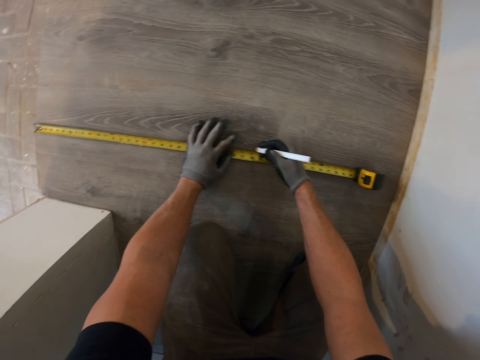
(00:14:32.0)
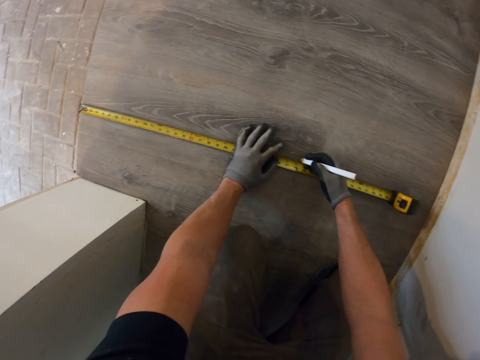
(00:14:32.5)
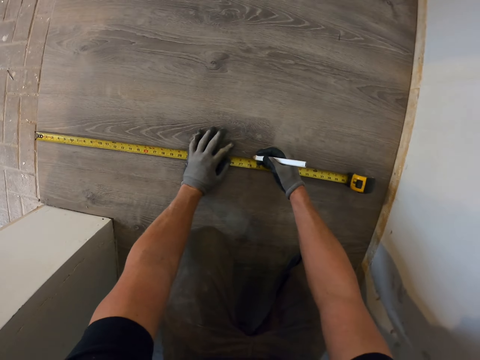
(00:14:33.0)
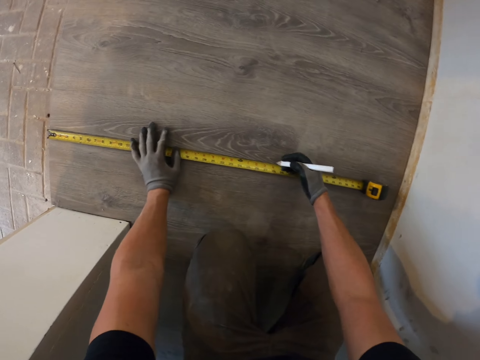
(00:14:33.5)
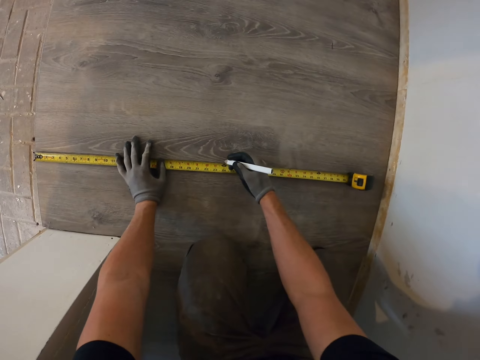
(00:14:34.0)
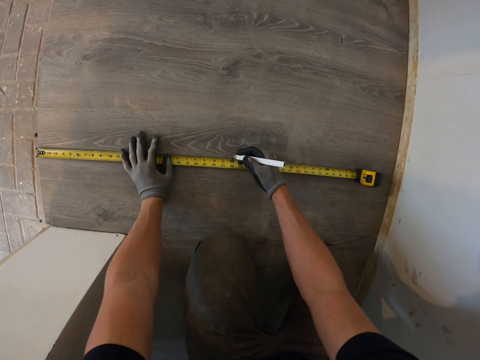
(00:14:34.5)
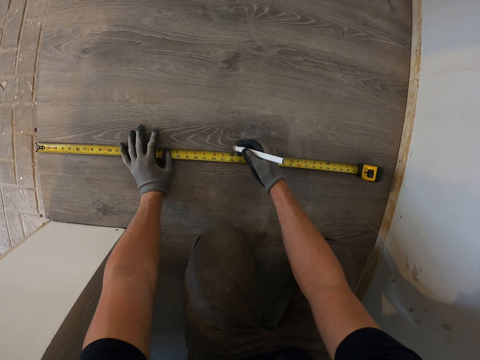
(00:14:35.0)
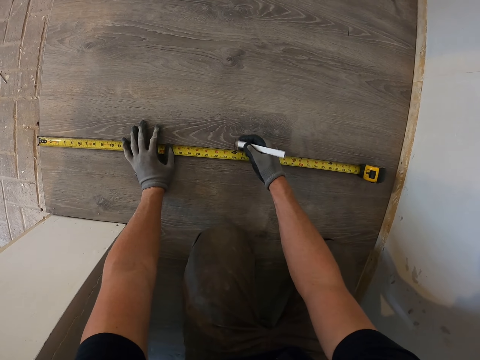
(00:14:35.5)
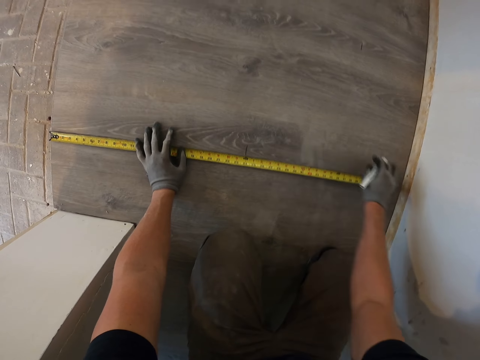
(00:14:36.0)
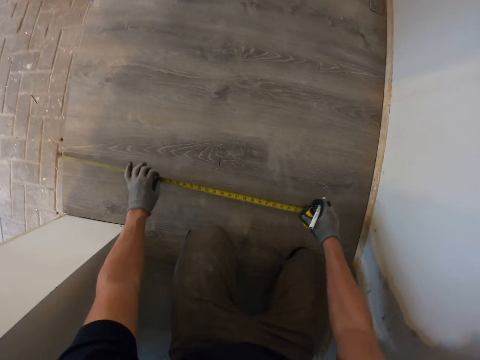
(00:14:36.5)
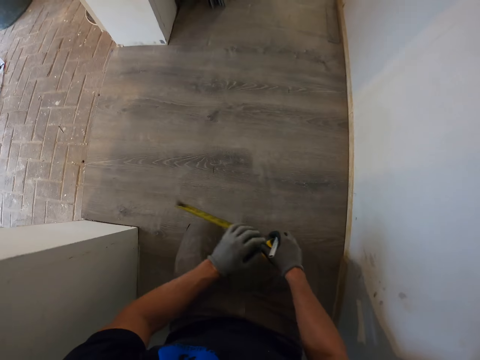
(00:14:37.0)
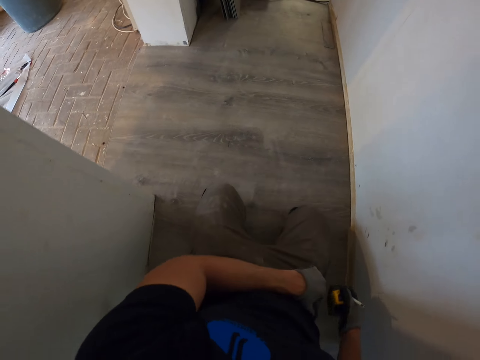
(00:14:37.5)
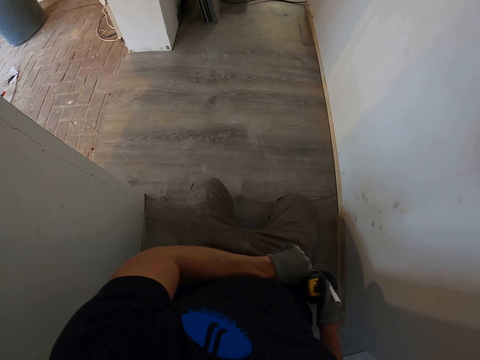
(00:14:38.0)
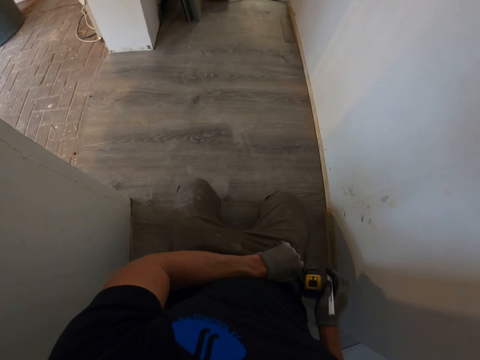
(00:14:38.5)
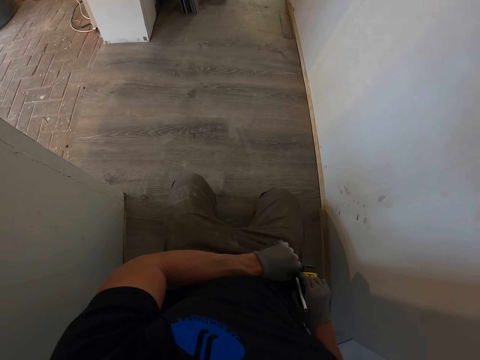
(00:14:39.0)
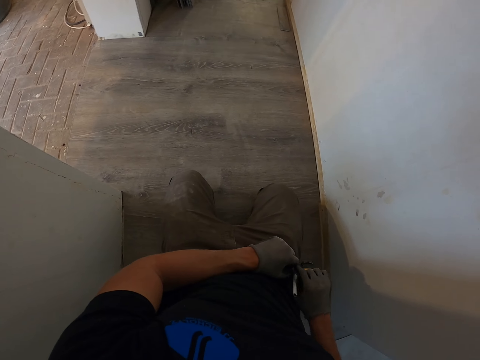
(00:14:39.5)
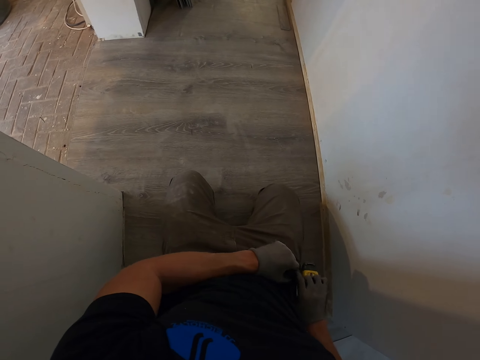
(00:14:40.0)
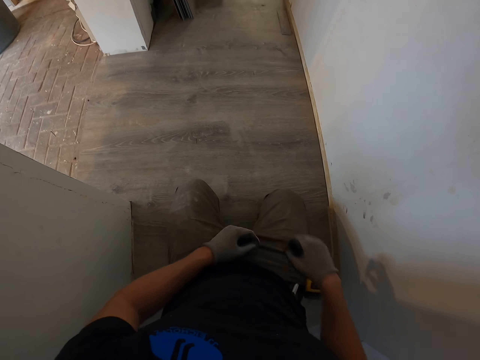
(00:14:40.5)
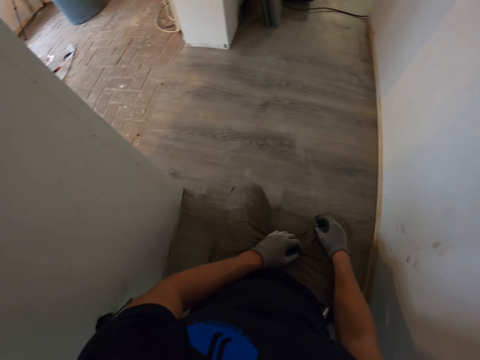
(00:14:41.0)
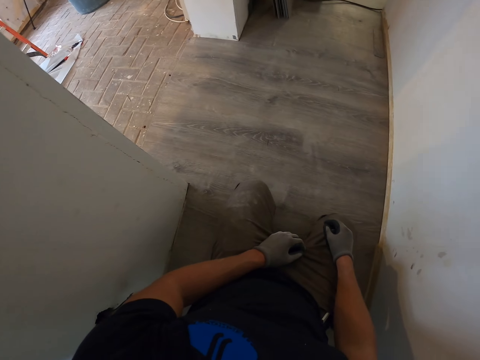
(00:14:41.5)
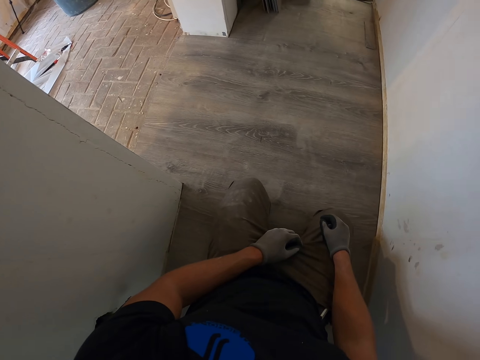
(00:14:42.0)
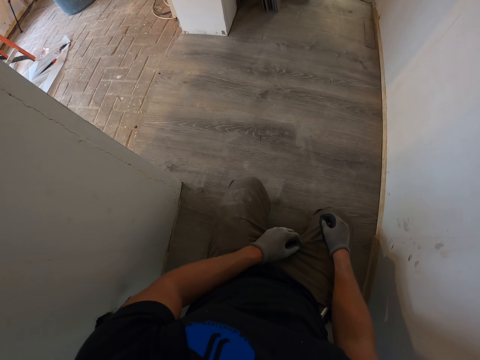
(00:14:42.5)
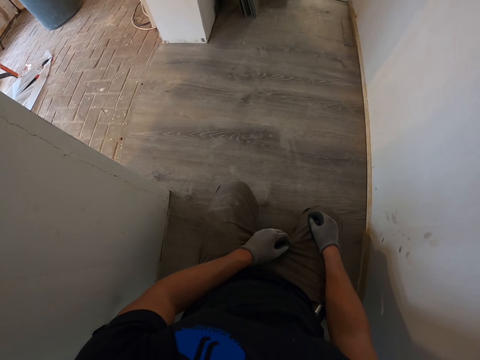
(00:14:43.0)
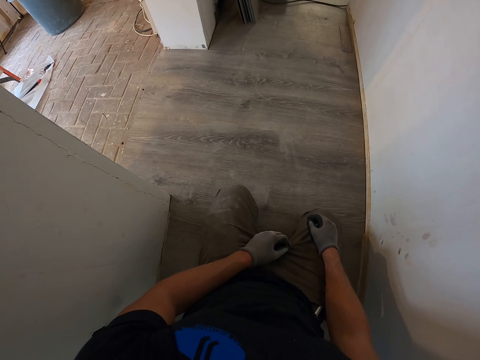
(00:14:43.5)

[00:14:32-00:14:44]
The camera wearer closes the tape measure. They put the tape measure in the pocket. They put the pen in the pocket.

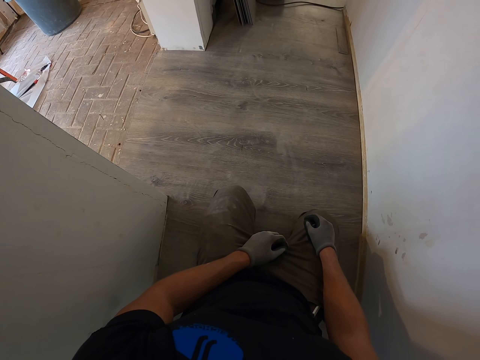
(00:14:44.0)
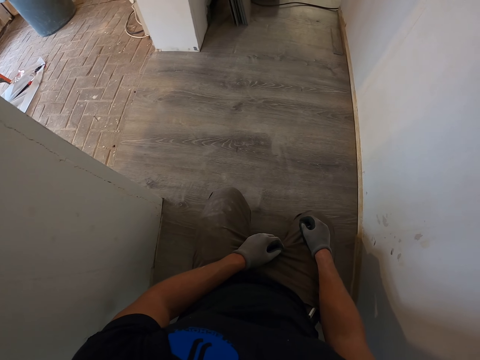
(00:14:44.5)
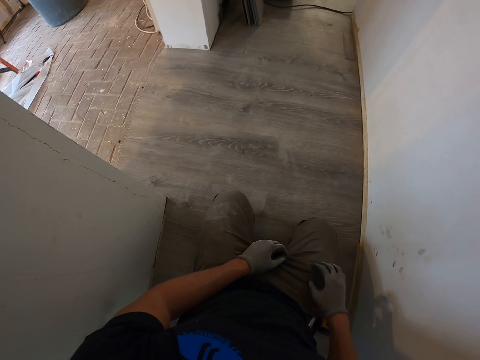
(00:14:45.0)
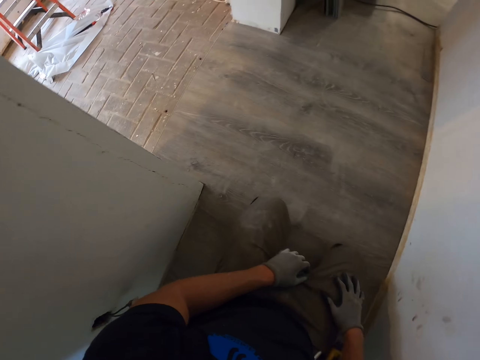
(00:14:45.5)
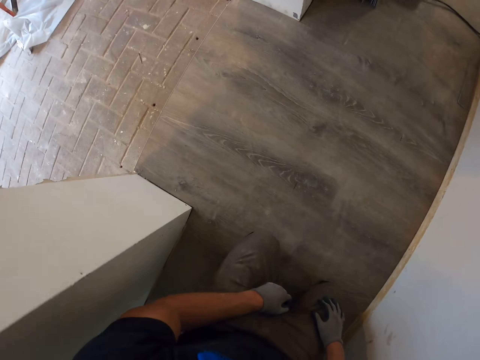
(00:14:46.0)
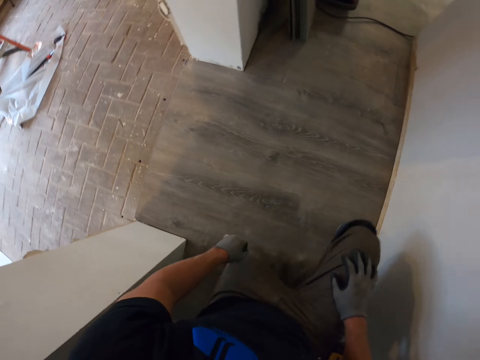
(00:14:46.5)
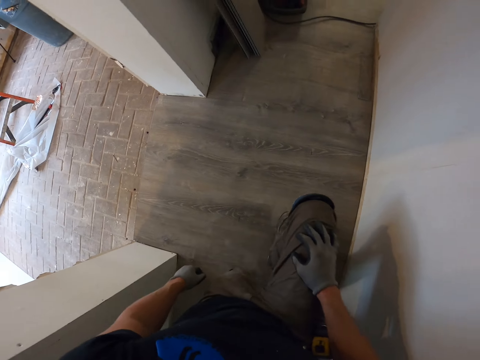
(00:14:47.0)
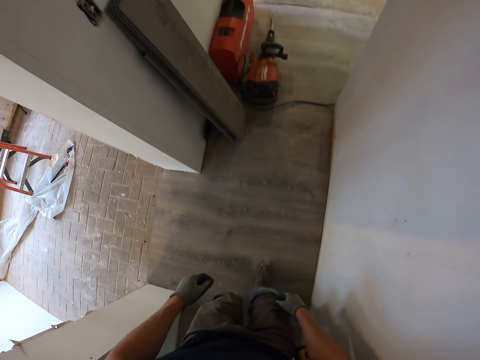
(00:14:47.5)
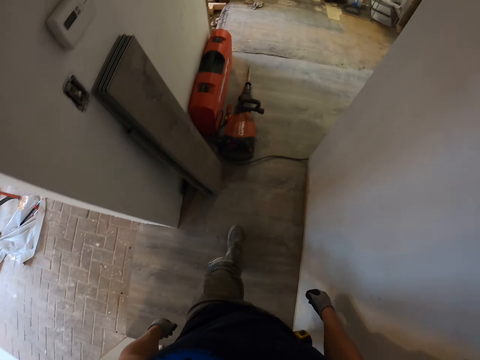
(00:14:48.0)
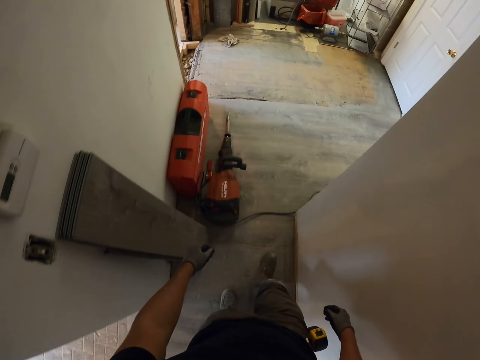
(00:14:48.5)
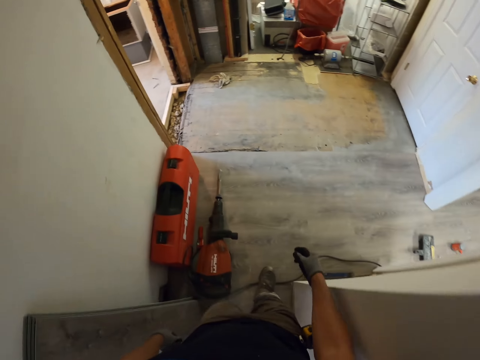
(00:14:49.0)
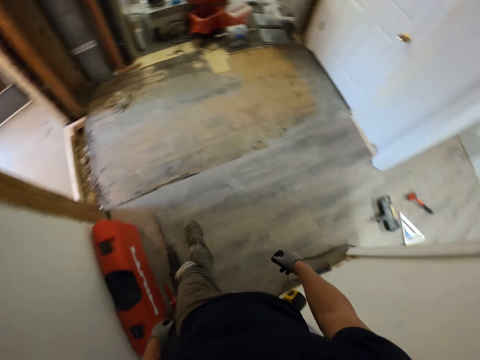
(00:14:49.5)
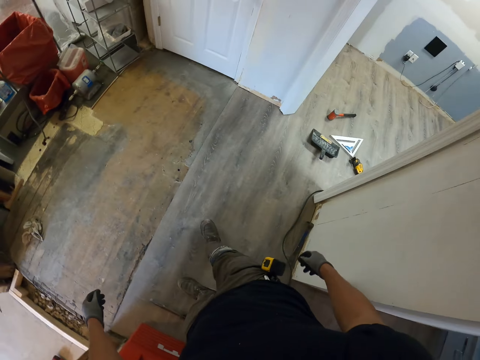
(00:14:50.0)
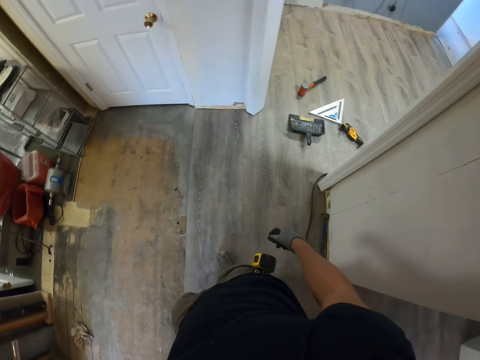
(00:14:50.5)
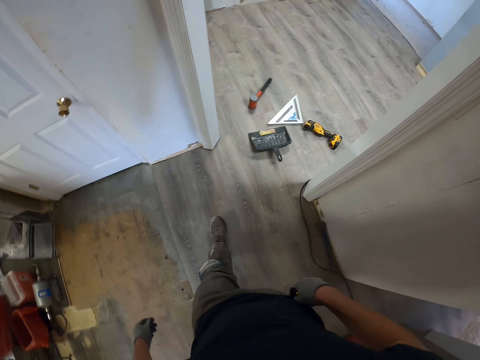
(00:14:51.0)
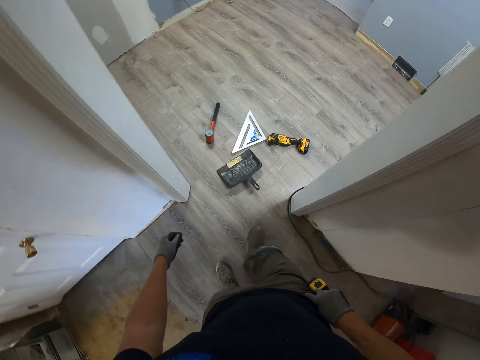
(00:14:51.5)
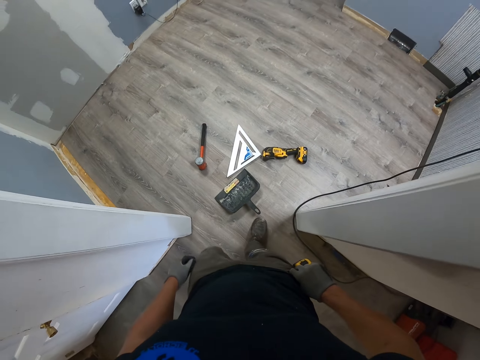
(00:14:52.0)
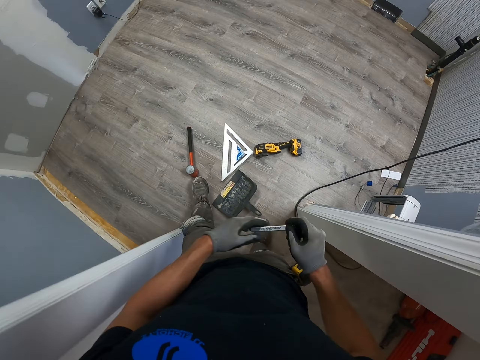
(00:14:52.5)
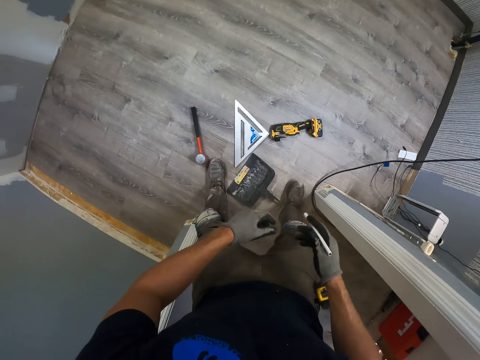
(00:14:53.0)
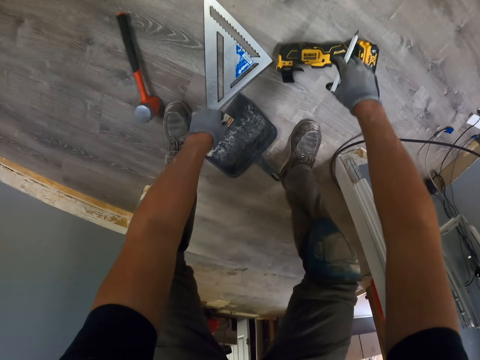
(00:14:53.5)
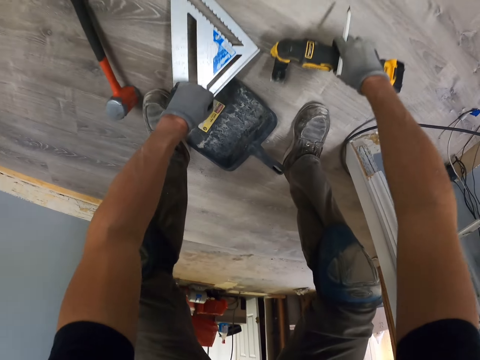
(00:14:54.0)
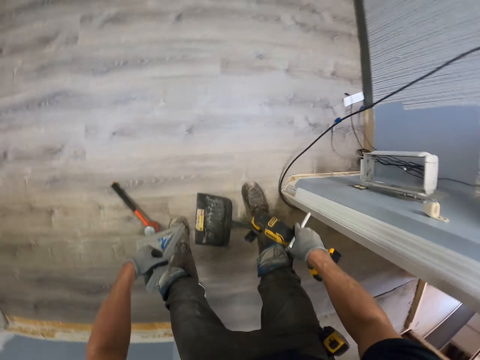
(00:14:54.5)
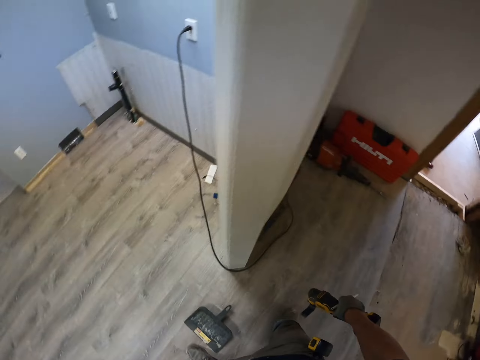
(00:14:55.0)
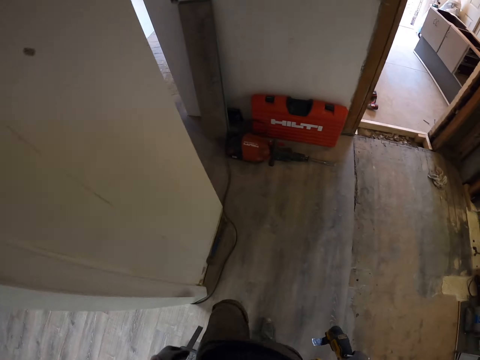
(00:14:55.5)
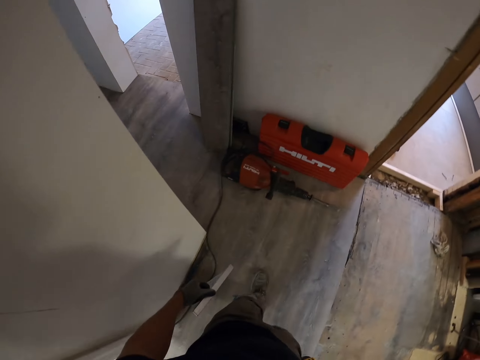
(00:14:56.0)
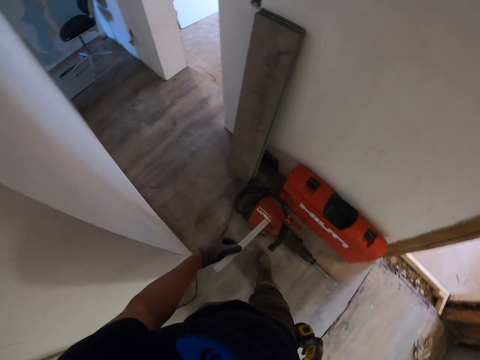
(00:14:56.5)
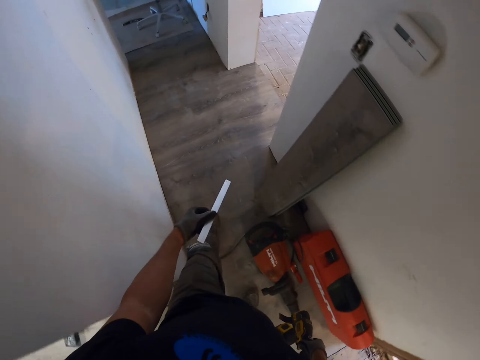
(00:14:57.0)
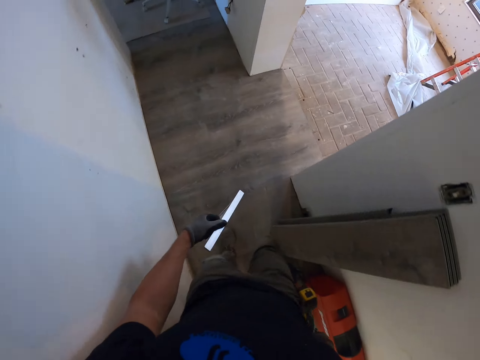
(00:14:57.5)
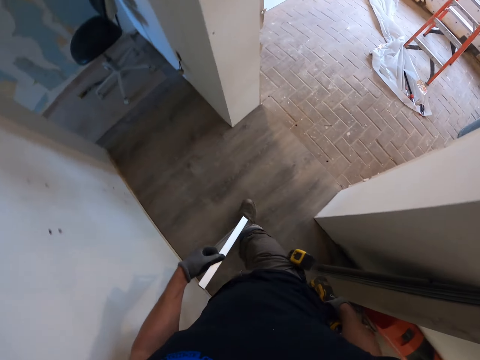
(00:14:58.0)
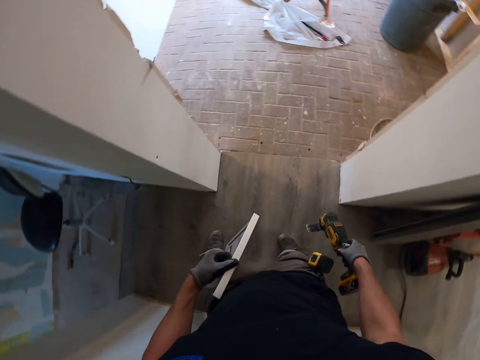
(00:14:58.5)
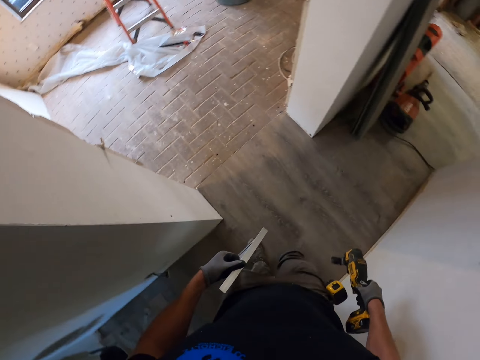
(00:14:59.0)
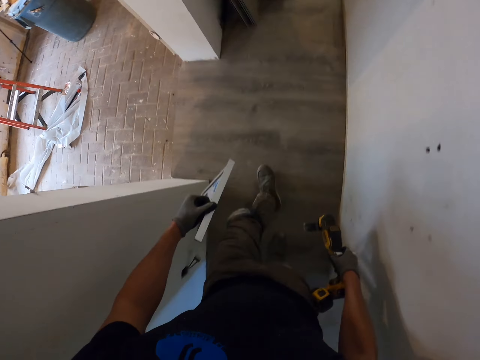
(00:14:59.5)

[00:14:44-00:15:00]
The camera wearer stands from the PVC tiles. He walks around the rooms. He picks up the pencil from his pocket. He picks up the triangle square ruler from the floor and picks up the floor cutting machine from the floor. He walks around the rooms again.
